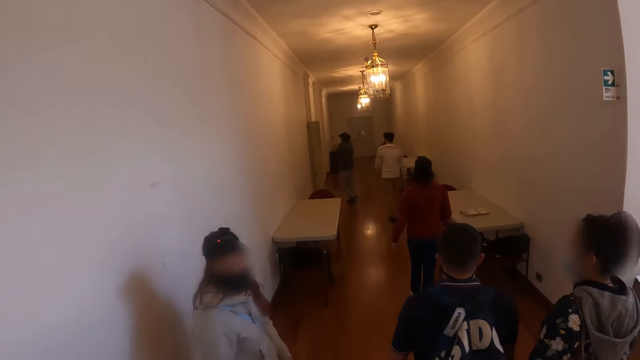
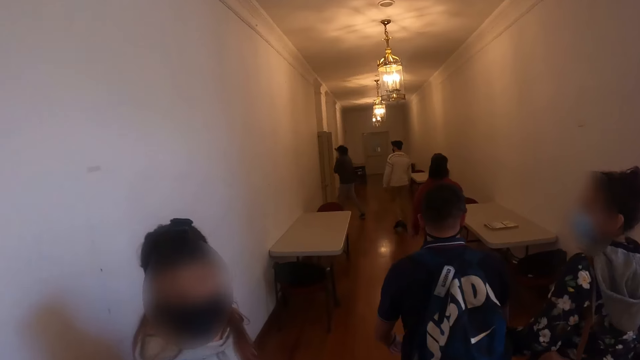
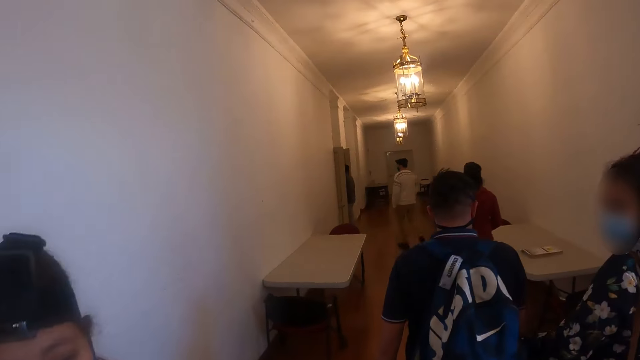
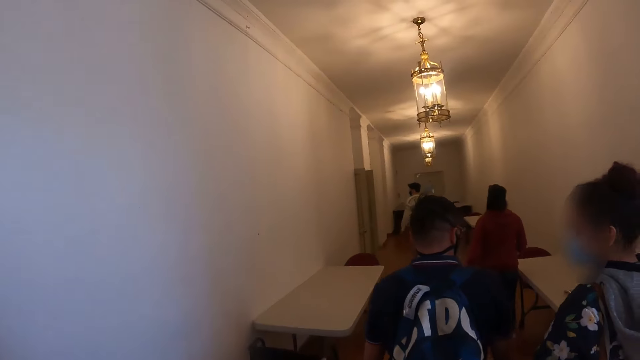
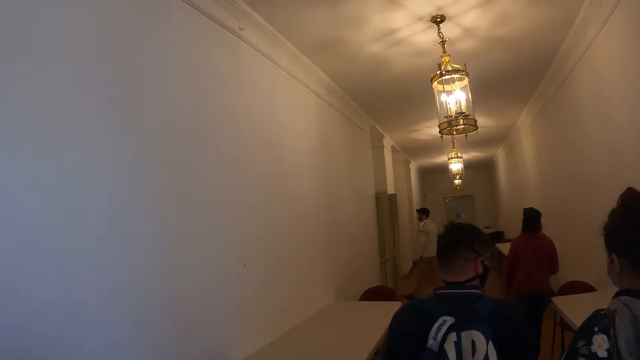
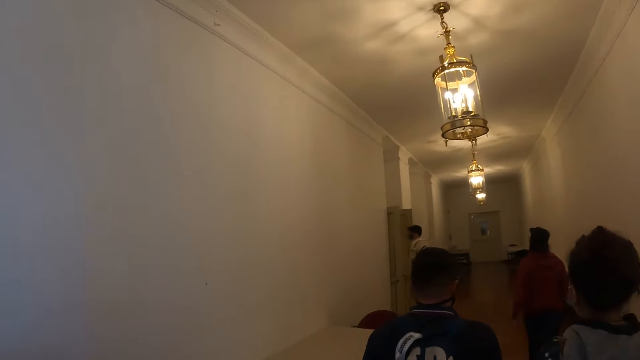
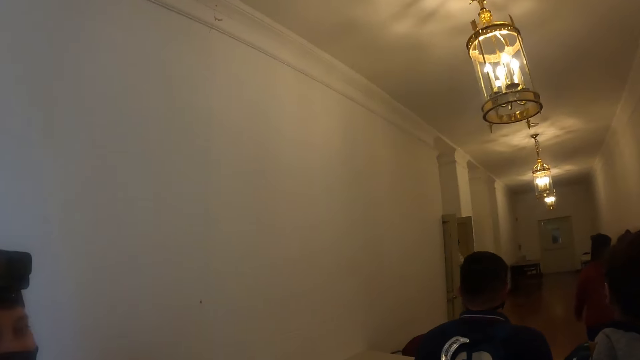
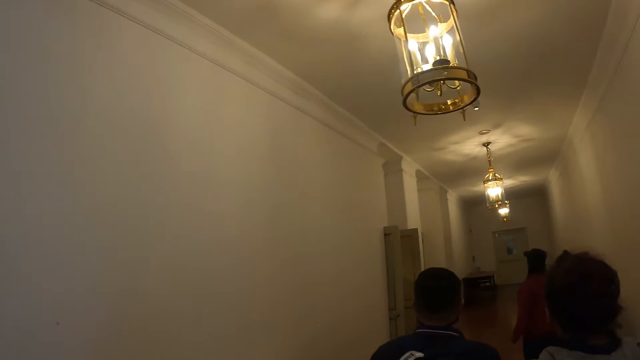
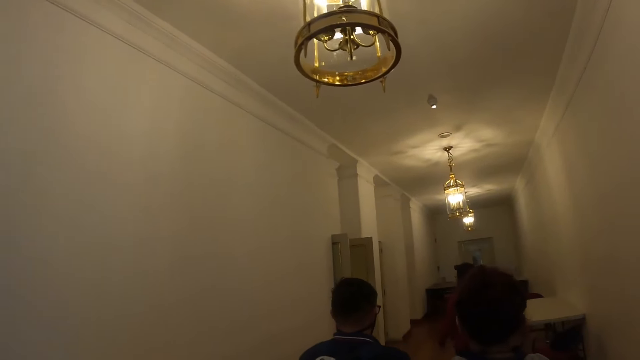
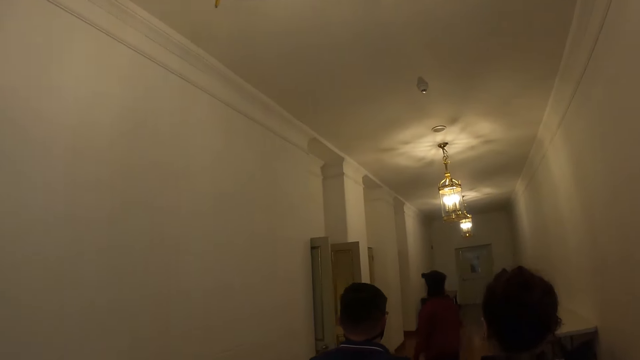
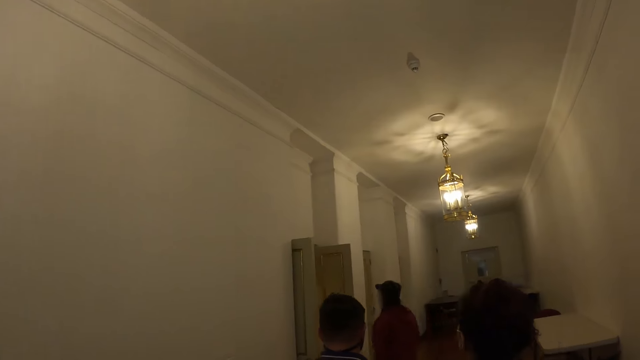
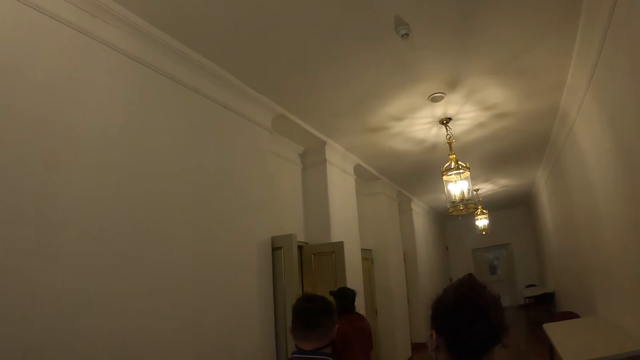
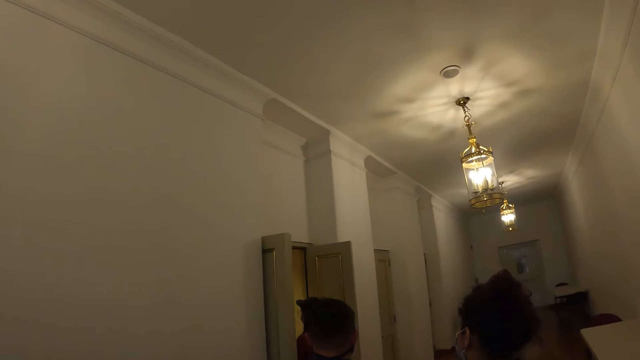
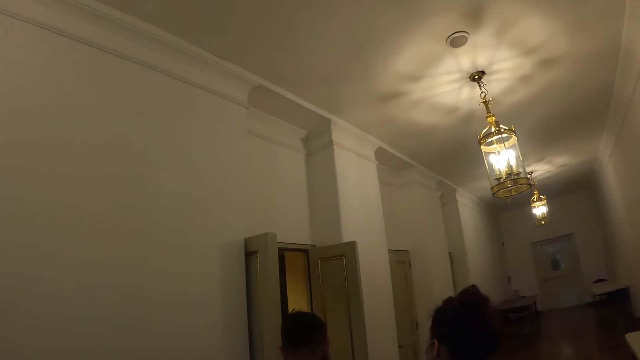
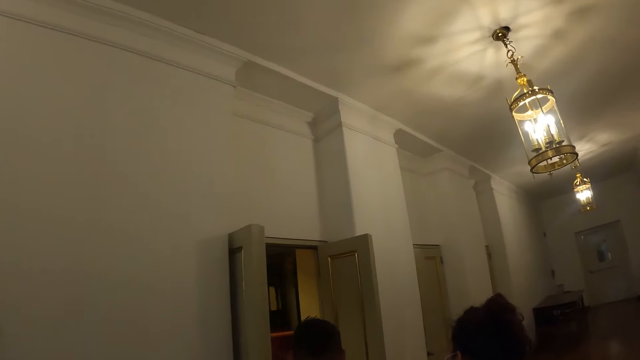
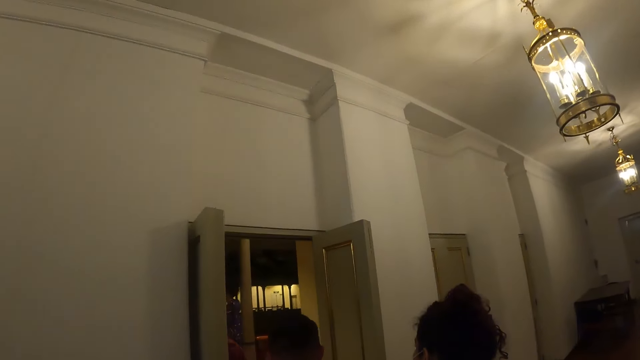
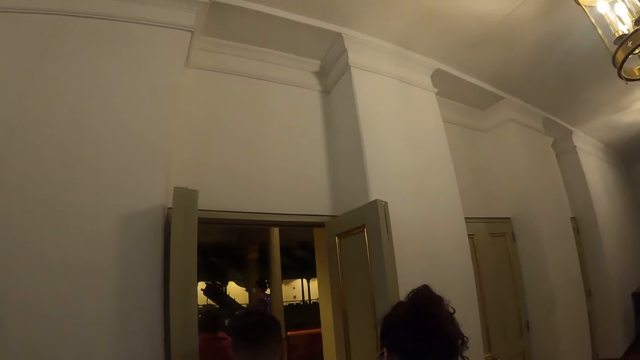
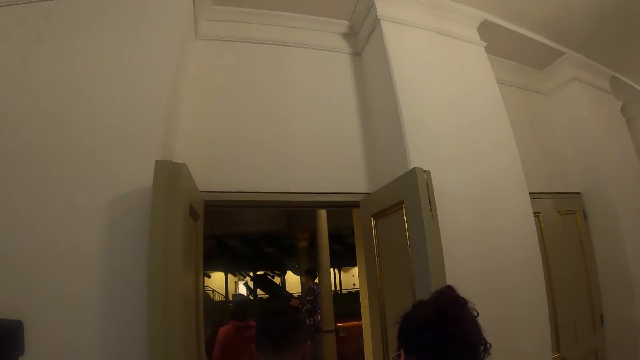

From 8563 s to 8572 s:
The camera wearer walks along the corridor.

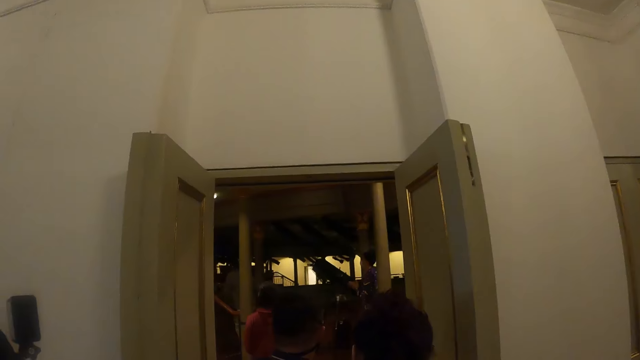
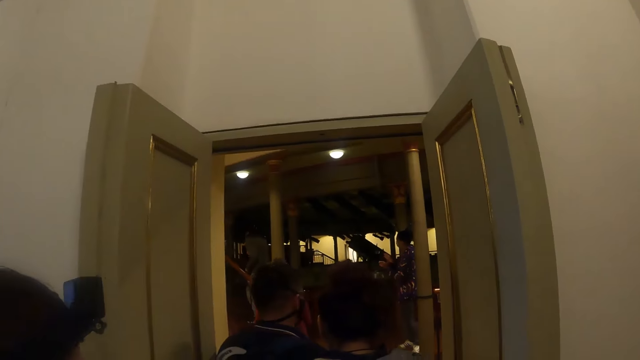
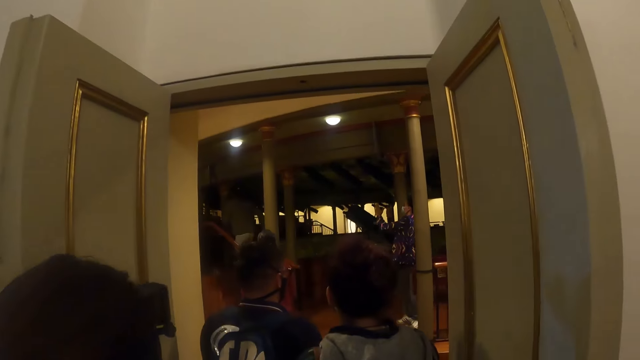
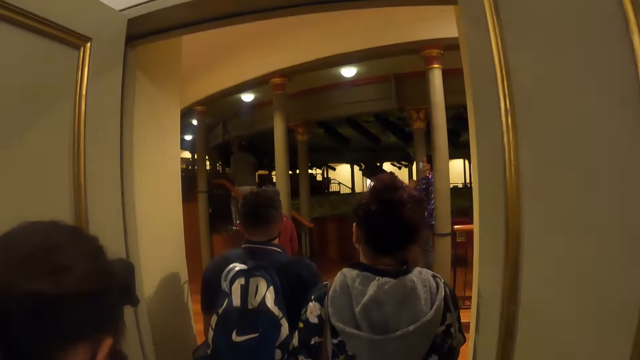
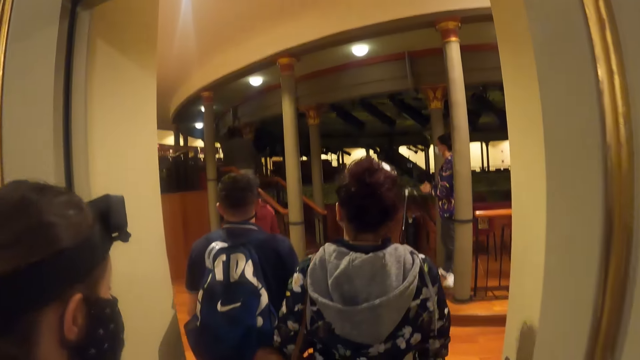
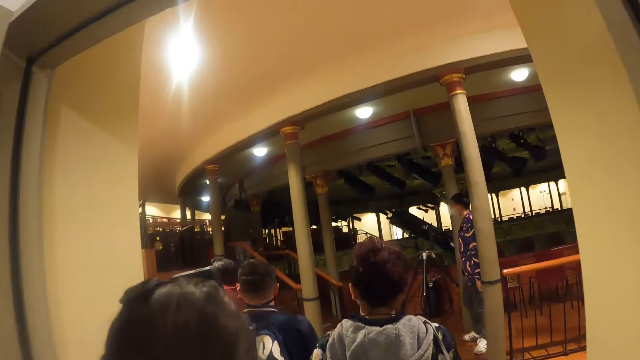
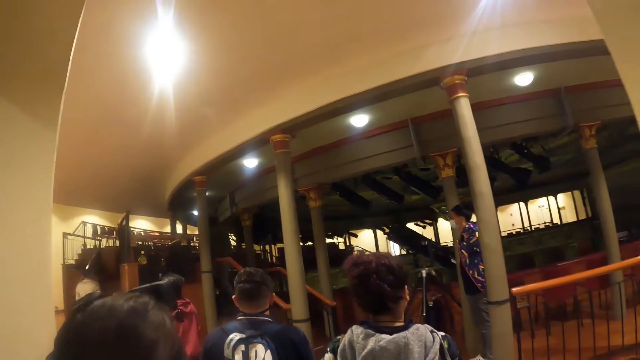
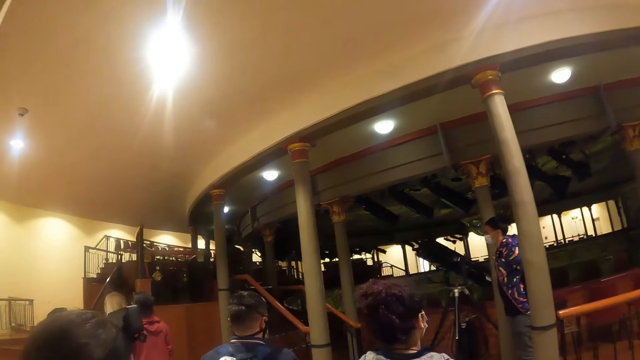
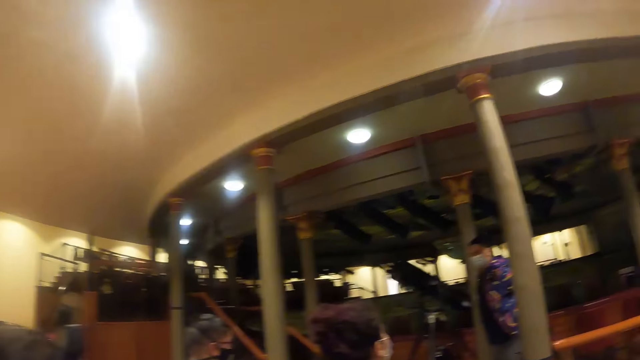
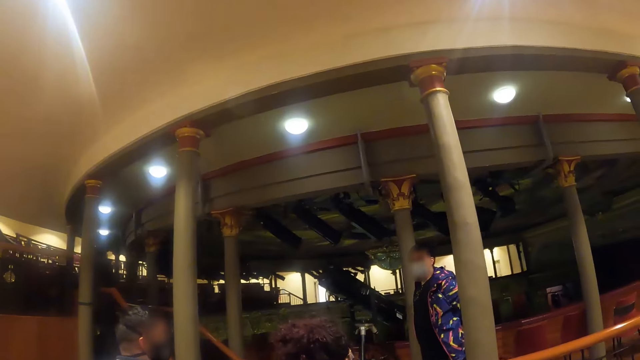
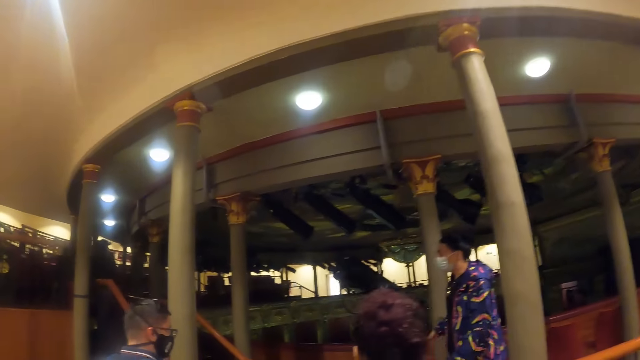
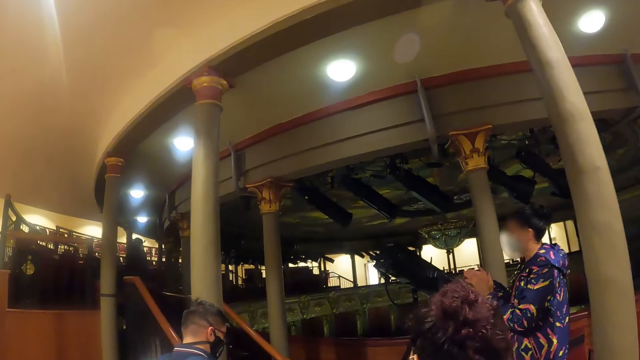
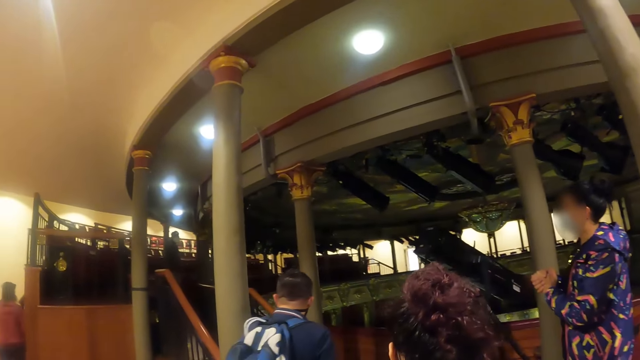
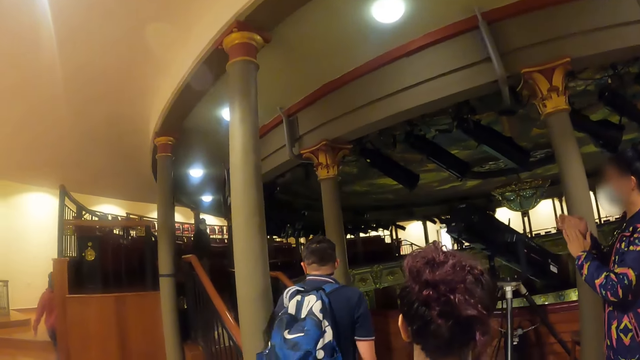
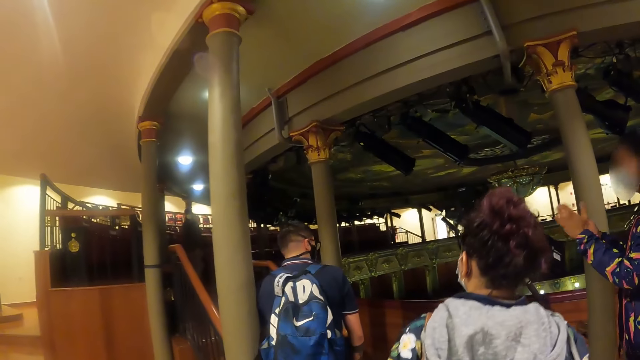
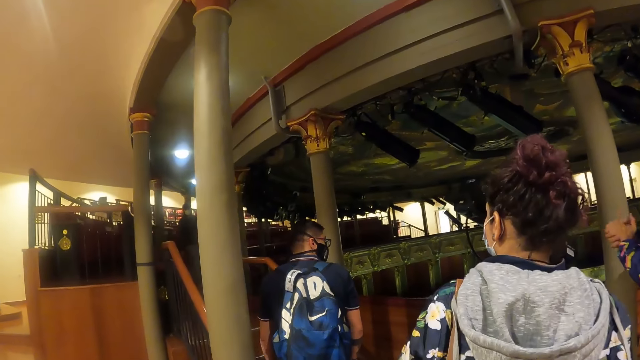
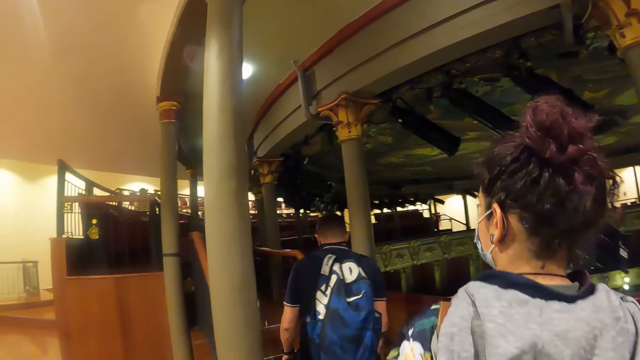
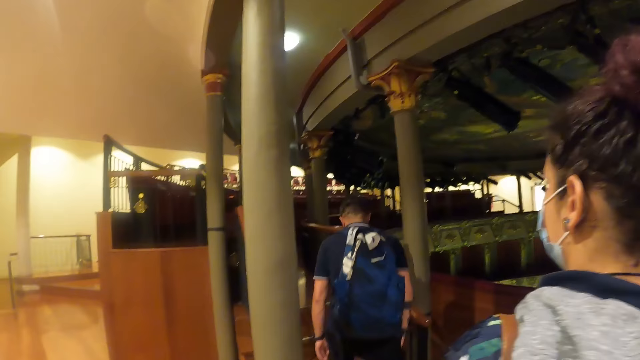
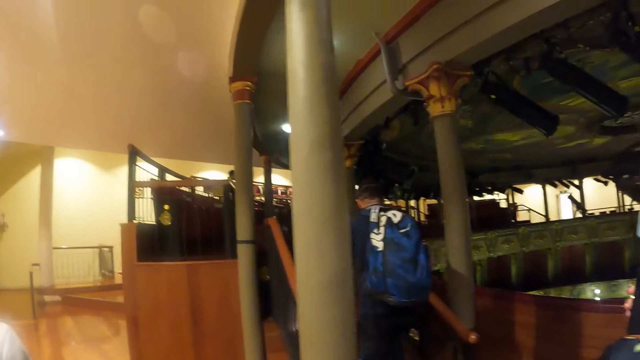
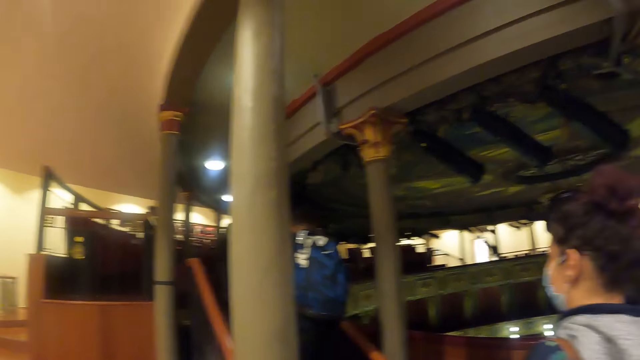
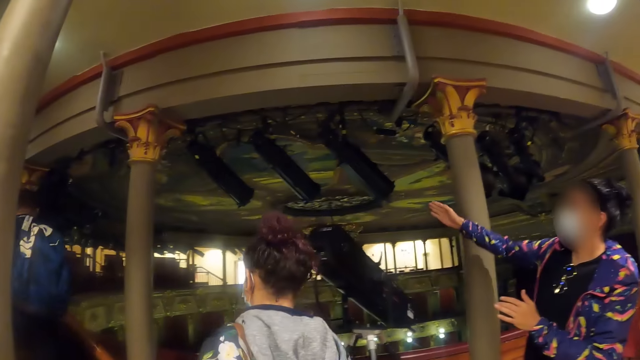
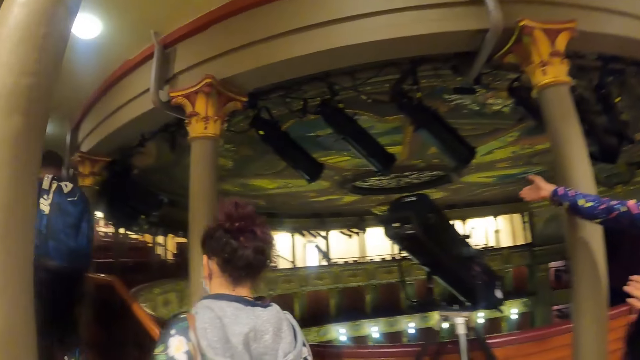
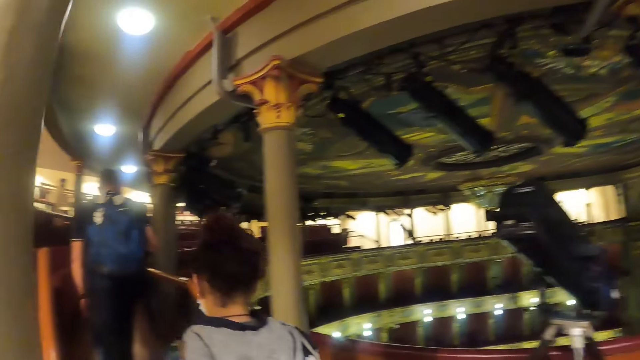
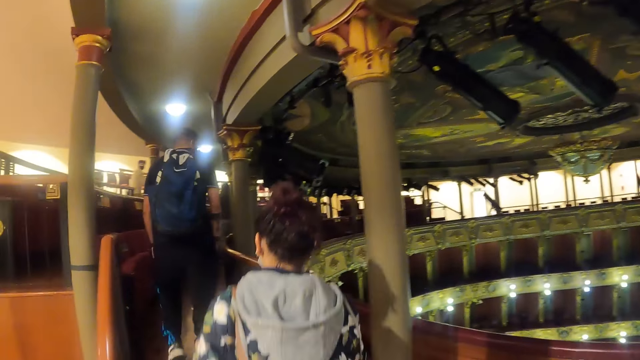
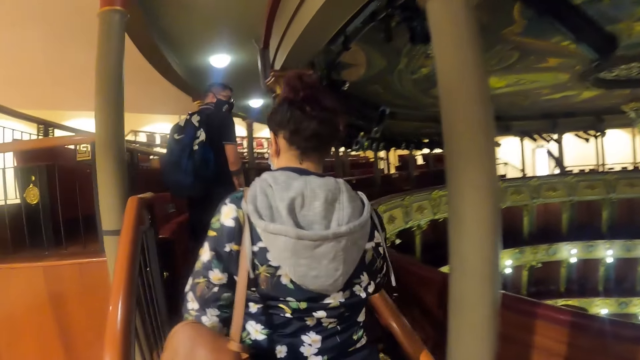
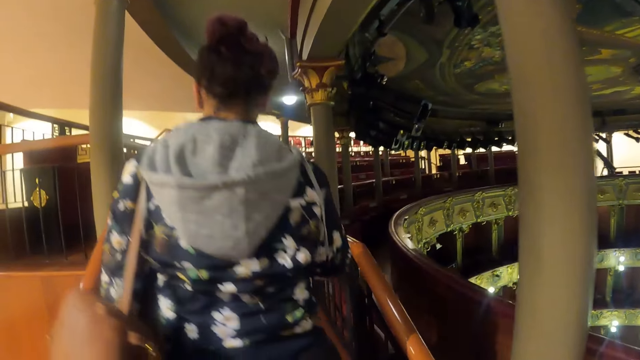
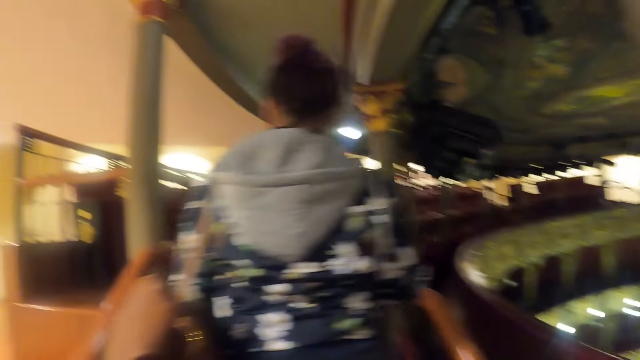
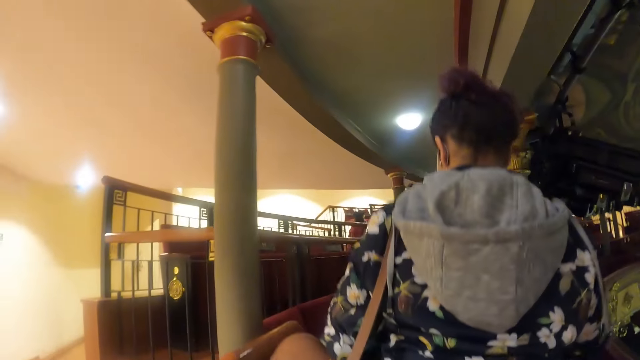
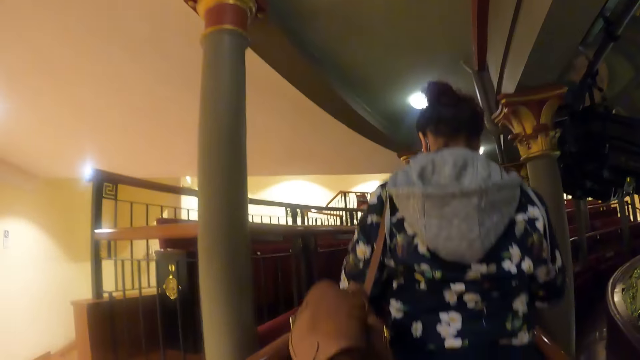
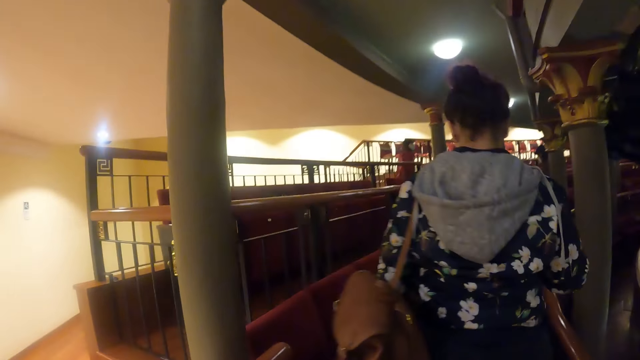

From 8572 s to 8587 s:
The camera wearer enters a room. They walk up stairs.
